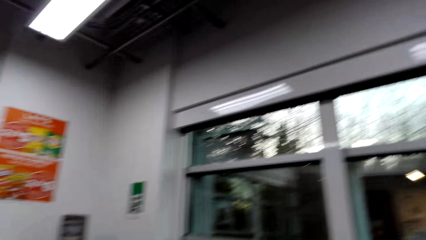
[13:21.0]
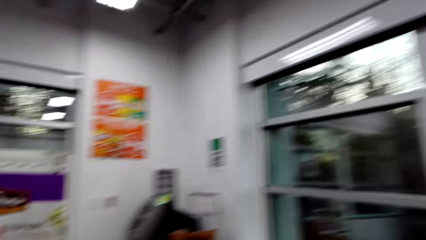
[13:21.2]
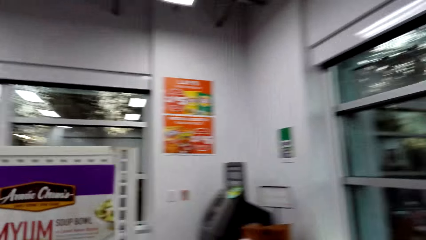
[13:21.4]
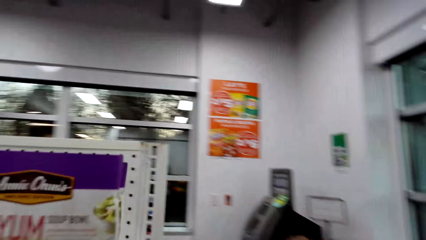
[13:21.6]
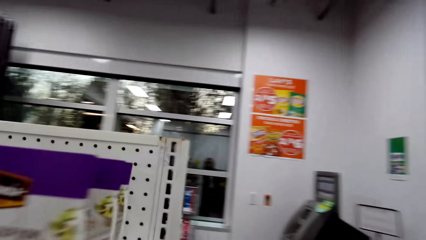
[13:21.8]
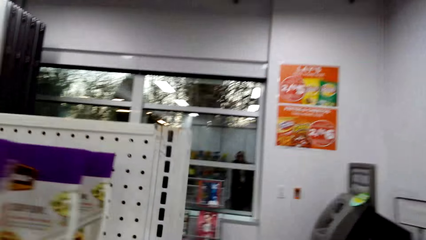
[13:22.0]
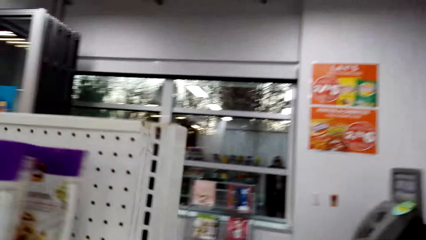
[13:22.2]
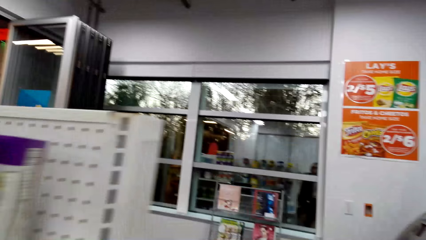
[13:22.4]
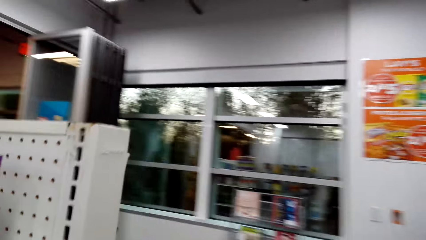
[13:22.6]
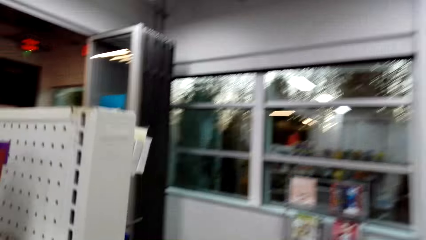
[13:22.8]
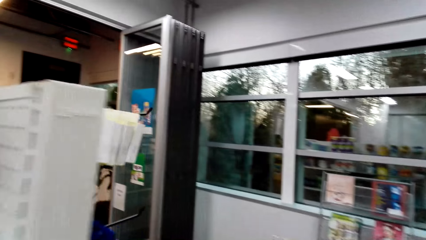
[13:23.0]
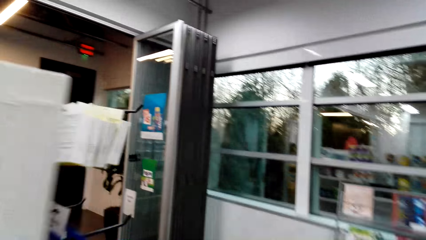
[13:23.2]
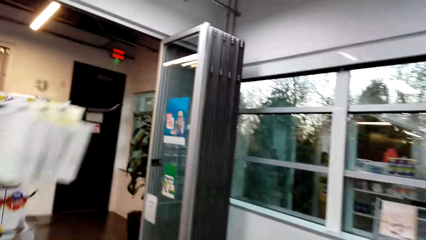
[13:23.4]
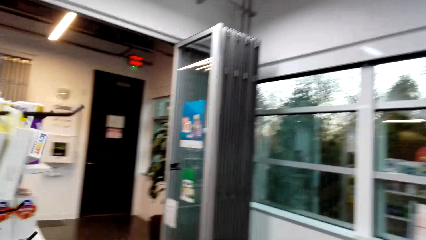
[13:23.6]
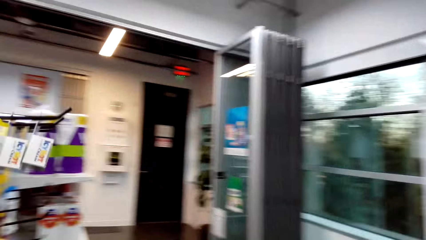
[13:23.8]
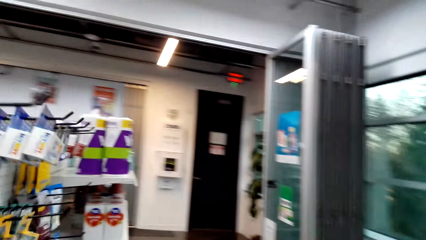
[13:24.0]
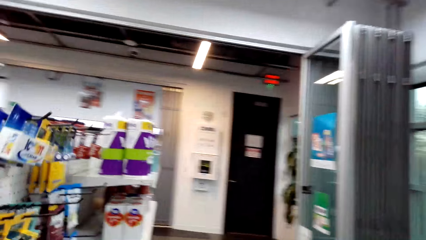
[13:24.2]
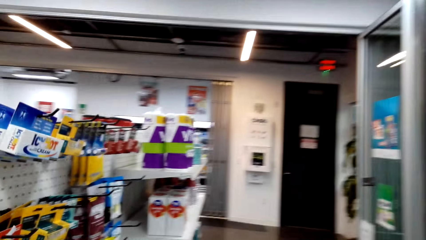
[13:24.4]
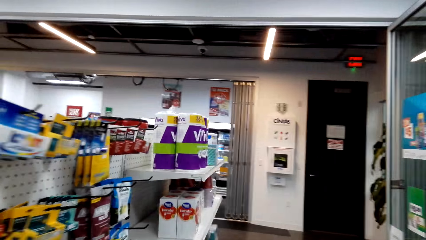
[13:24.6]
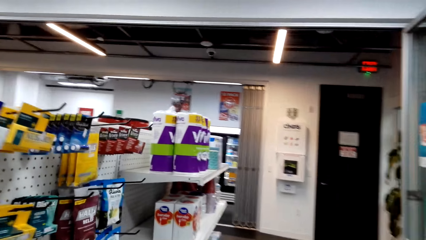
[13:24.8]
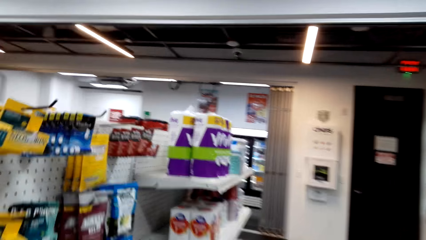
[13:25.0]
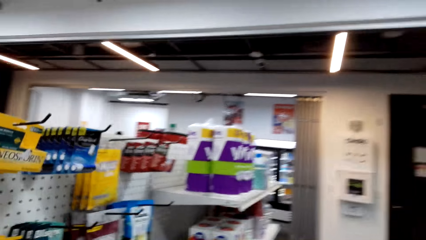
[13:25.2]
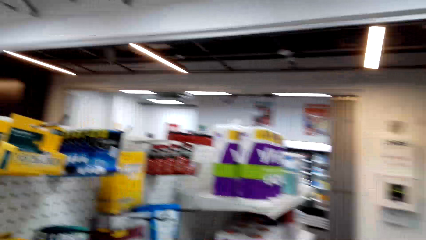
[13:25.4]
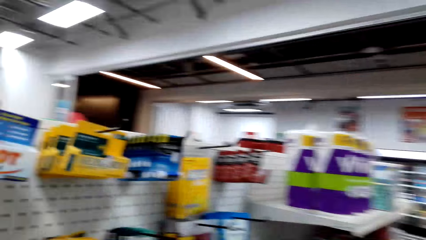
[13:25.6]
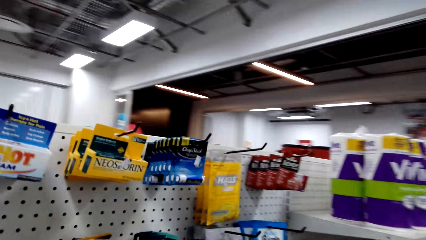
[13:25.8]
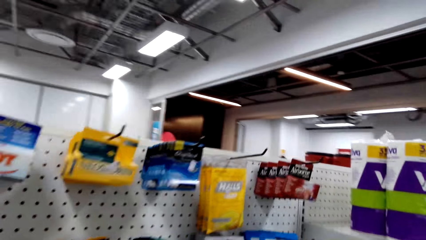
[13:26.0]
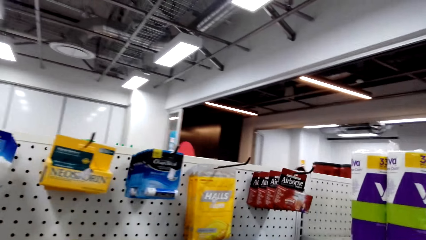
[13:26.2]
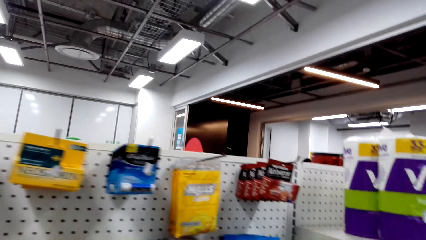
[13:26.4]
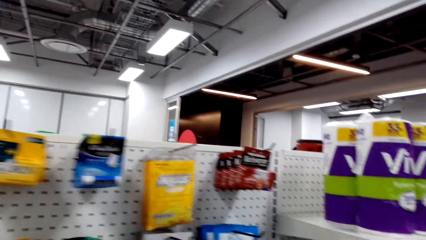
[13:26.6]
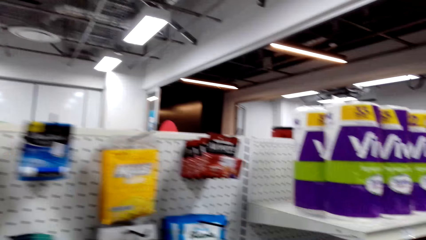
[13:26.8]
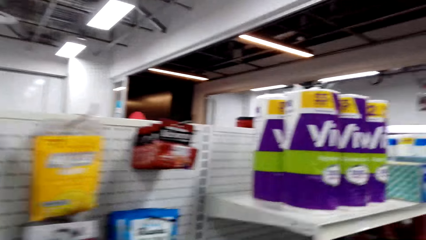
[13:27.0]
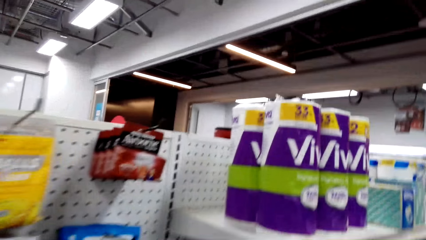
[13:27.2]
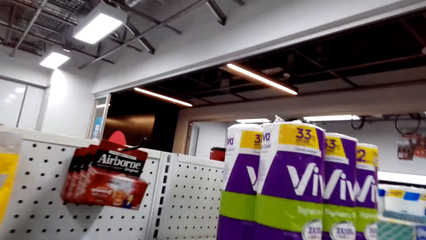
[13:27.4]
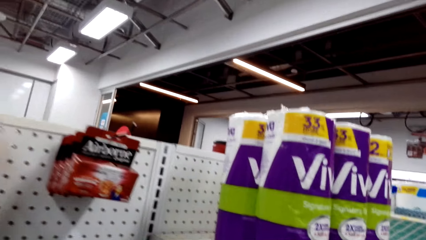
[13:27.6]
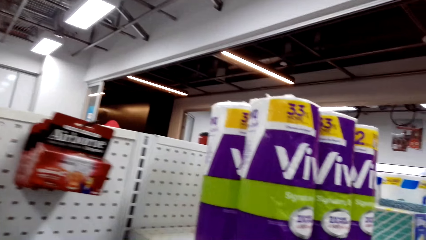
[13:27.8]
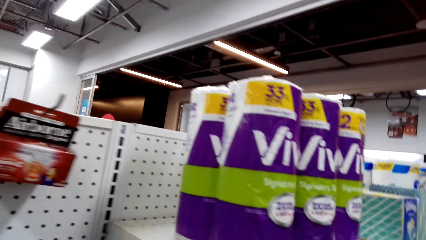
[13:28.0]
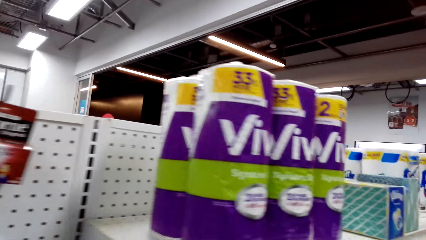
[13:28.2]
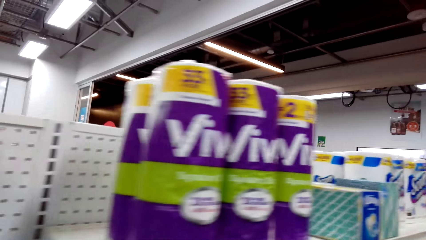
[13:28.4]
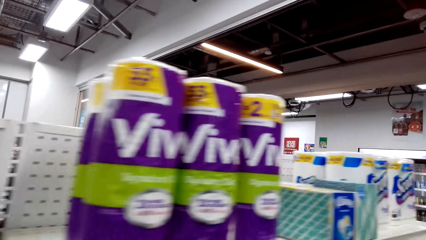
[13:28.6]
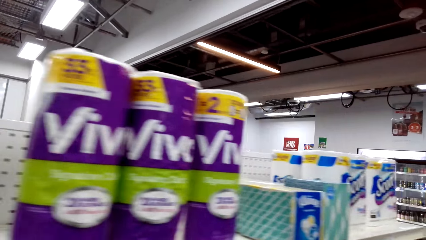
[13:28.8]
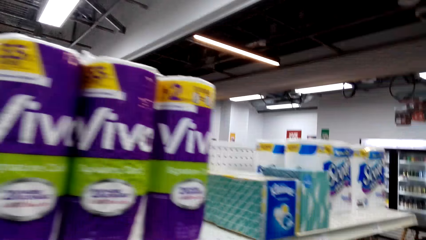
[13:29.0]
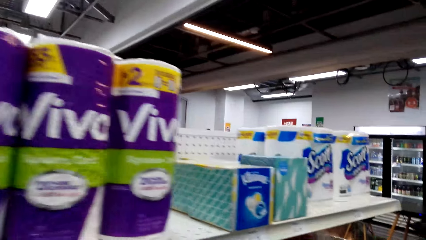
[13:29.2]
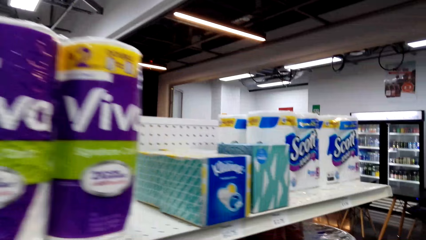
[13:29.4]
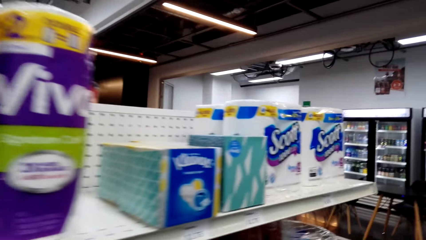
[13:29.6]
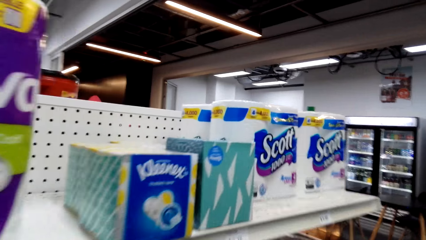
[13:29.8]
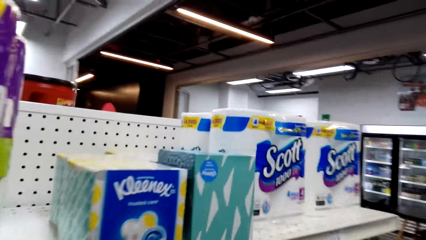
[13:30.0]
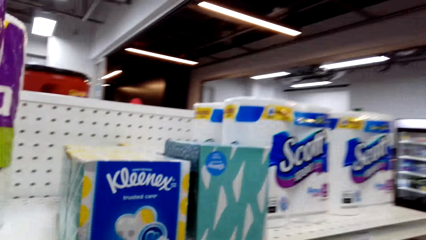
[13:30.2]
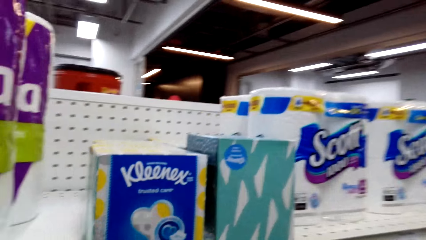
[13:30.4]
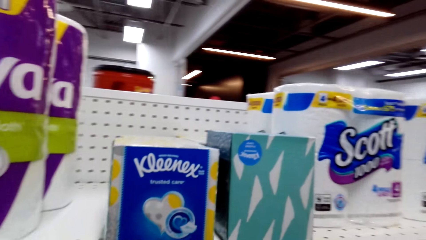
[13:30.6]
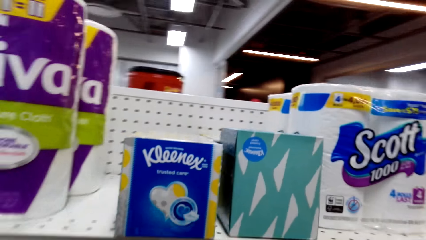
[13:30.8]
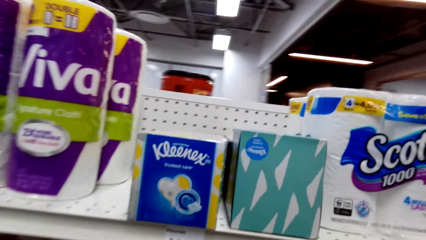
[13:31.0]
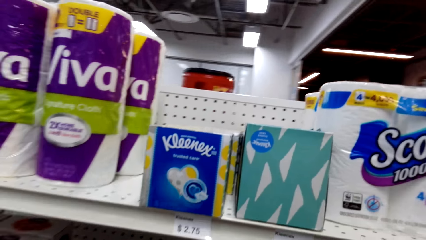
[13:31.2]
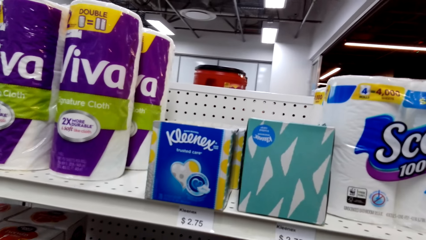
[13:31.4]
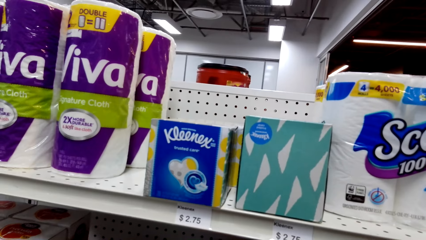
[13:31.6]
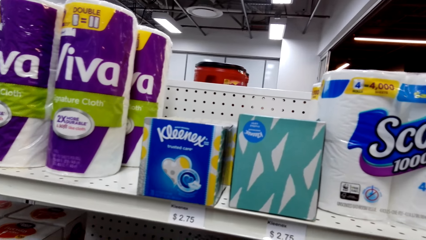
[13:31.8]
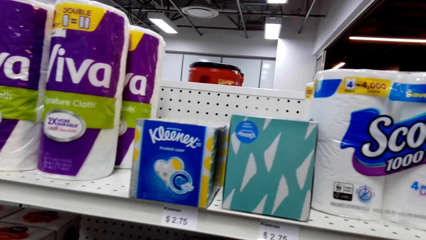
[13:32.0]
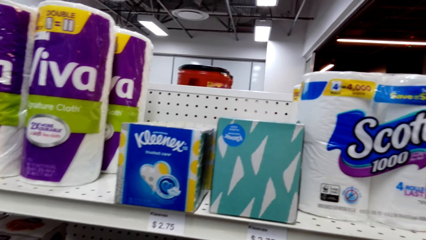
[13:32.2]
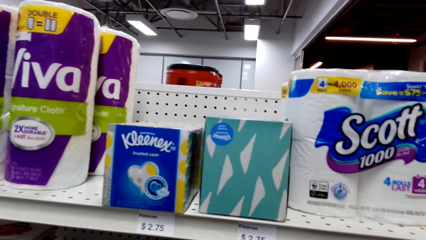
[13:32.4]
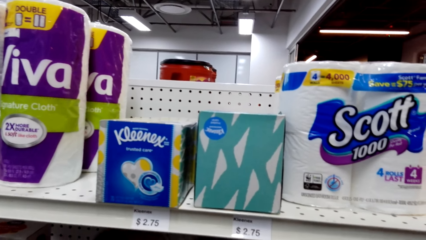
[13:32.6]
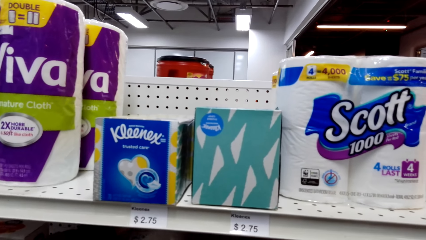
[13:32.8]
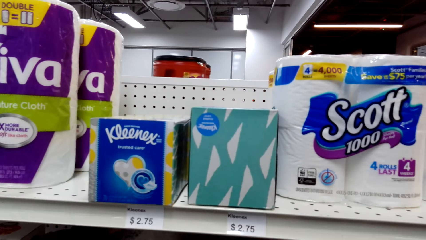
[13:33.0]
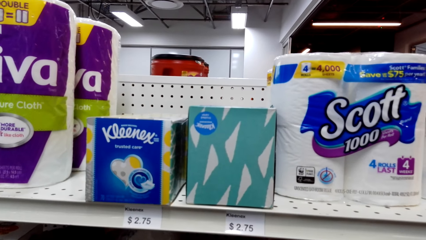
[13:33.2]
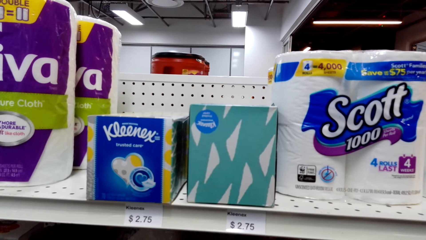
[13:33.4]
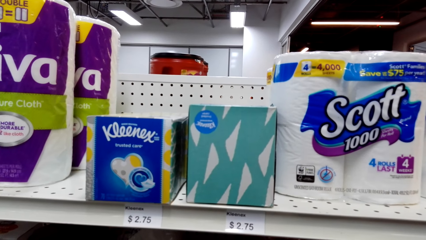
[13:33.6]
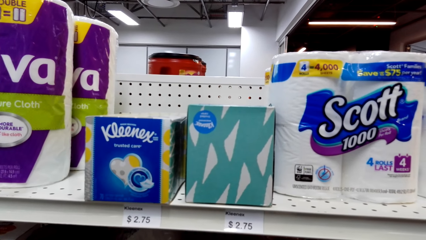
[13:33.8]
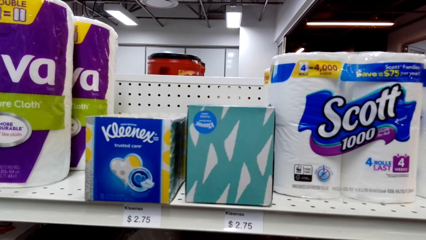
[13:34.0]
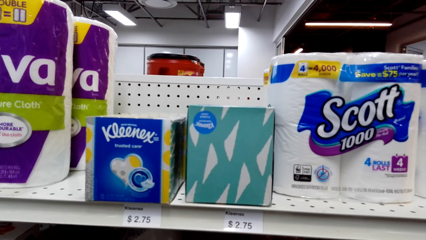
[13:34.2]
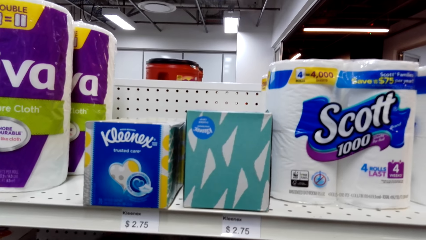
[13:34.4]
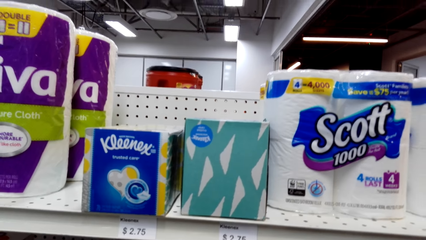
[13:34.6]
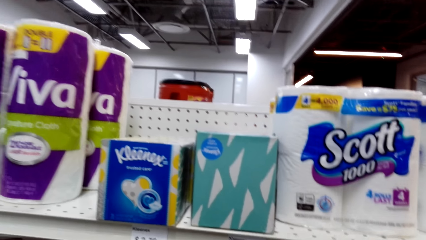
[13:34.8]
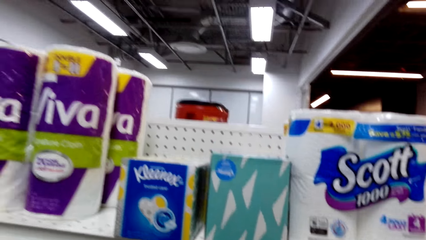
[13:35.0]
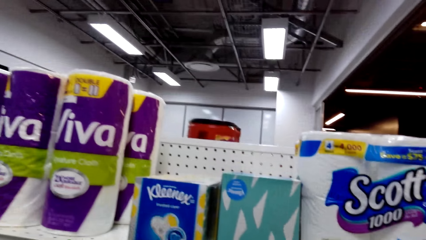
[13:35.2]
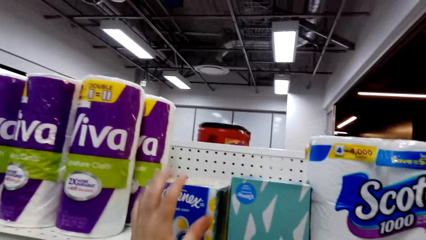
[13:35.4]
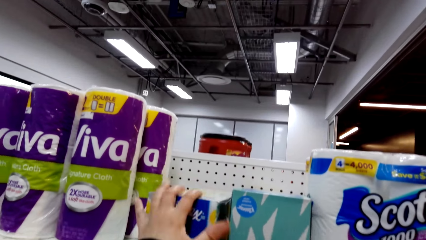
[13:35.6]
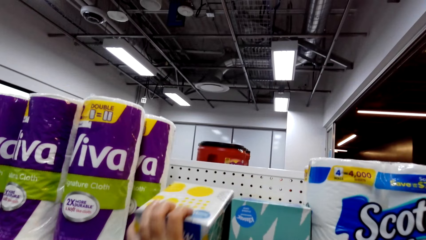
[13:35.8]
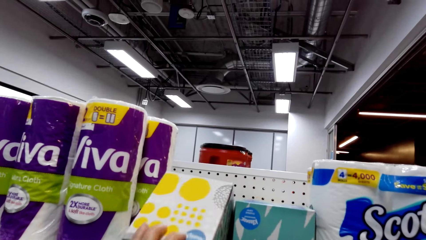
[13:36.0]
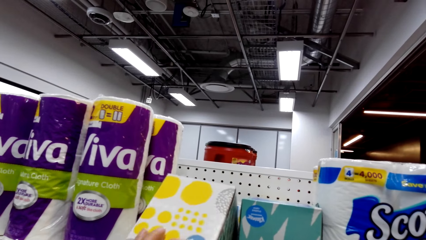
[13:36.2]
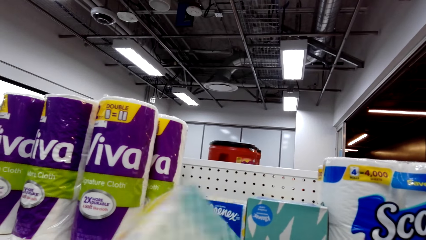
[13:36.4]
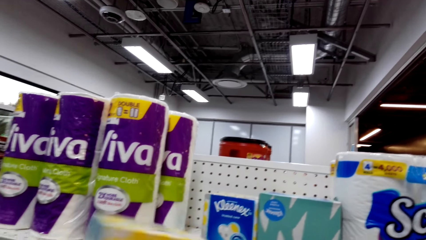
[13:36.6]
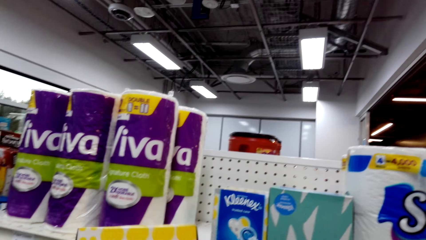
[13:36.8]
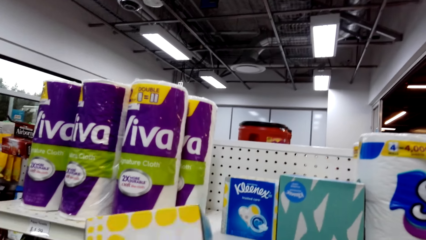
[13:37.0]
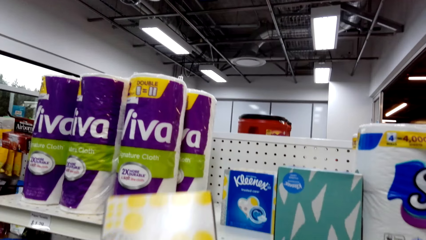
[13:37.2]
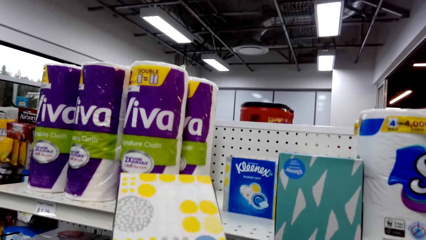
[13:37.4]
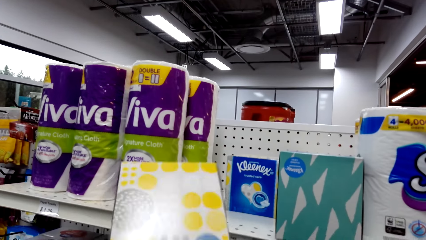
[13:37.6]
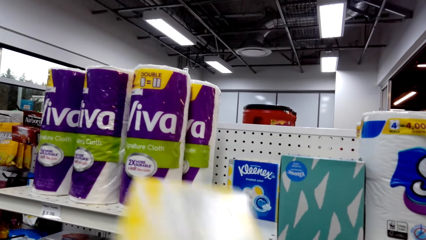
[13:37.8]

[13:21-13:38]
The camera wearer walks around. They look at a box of serviettes.
